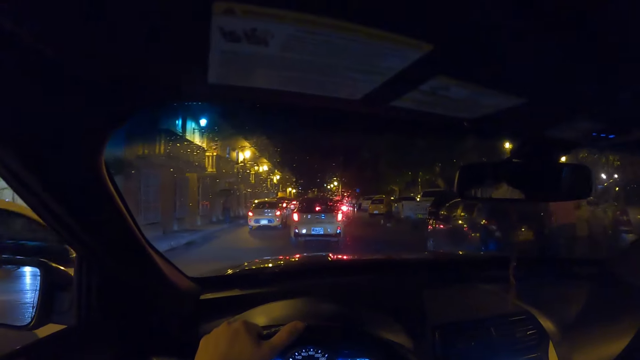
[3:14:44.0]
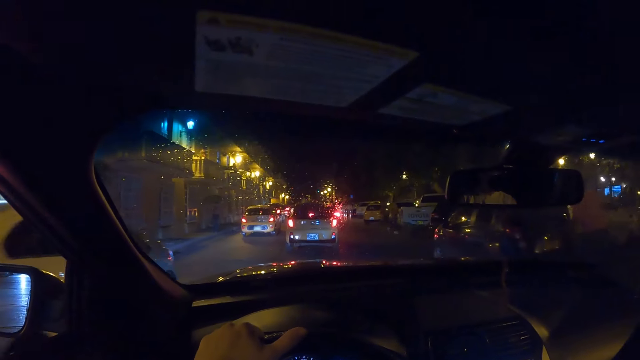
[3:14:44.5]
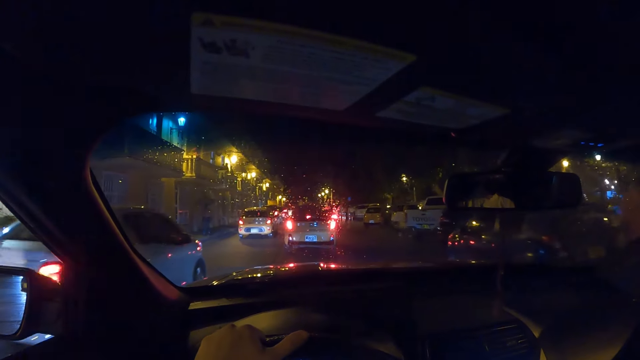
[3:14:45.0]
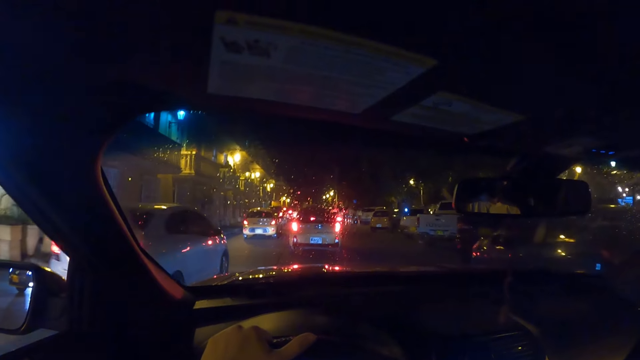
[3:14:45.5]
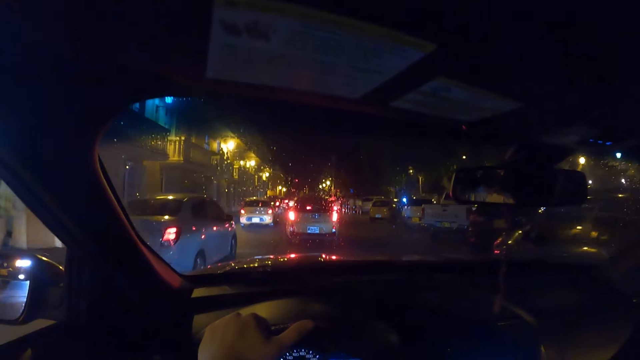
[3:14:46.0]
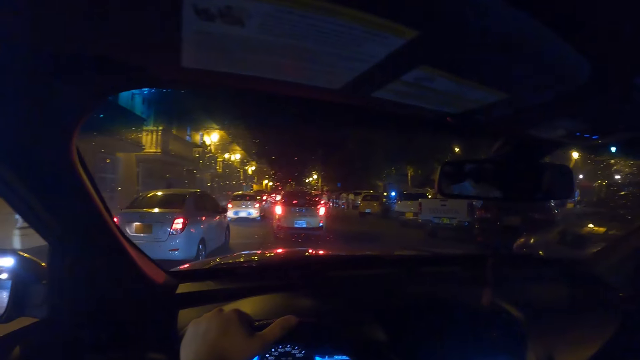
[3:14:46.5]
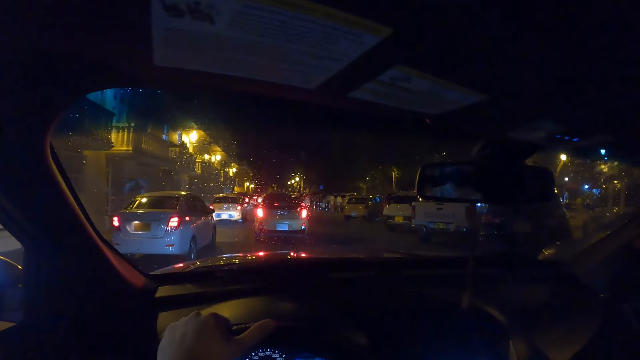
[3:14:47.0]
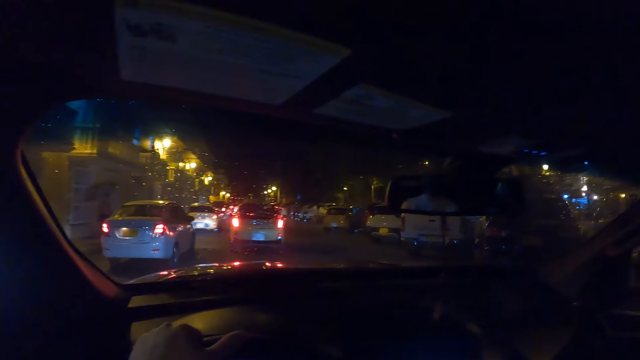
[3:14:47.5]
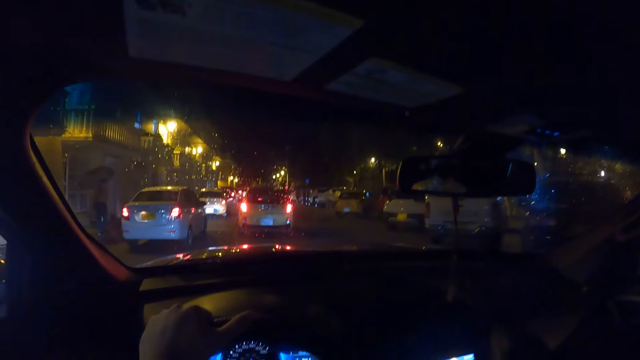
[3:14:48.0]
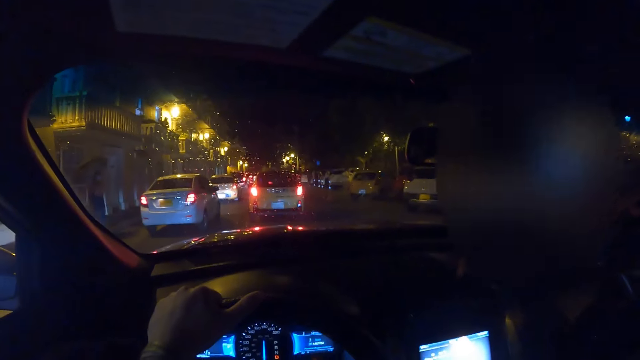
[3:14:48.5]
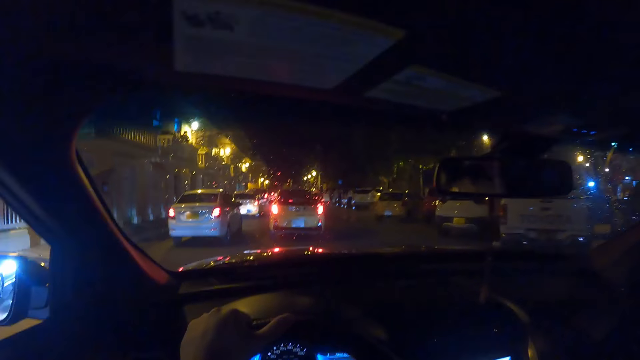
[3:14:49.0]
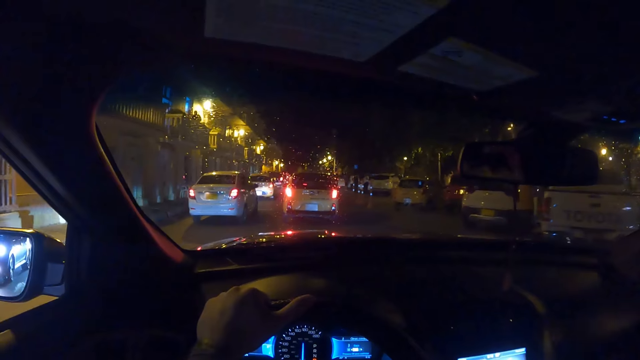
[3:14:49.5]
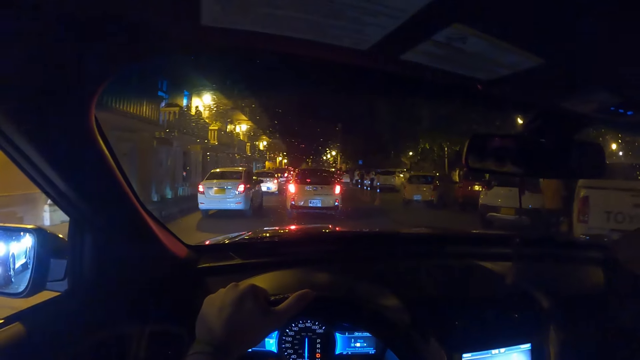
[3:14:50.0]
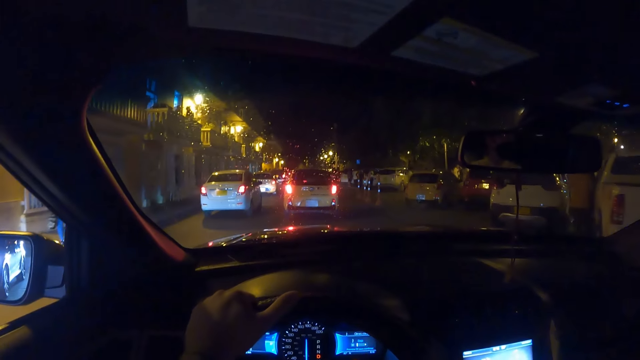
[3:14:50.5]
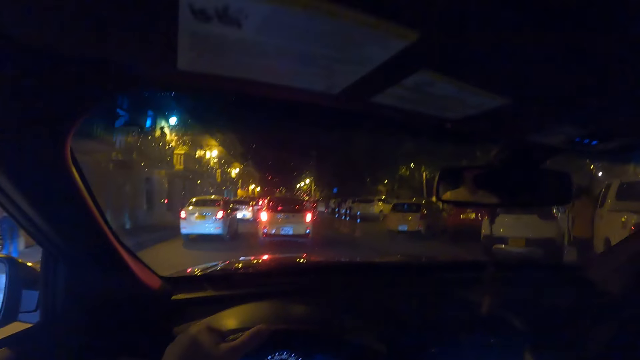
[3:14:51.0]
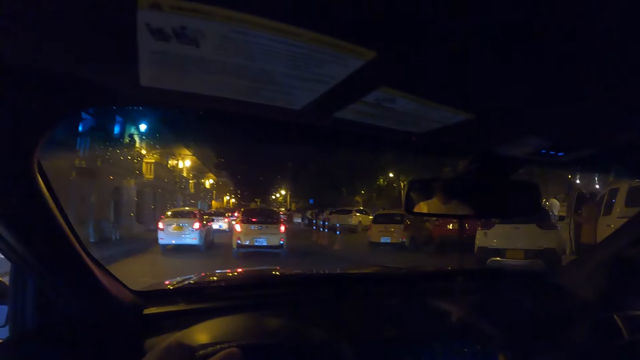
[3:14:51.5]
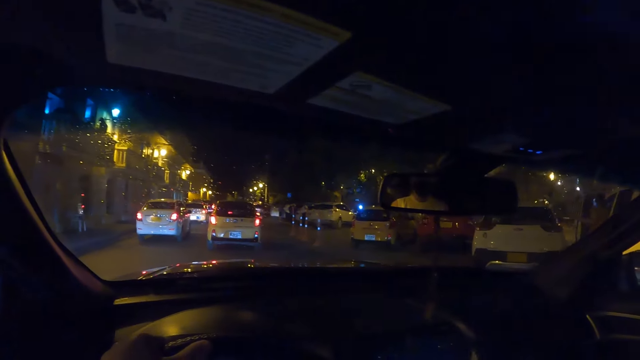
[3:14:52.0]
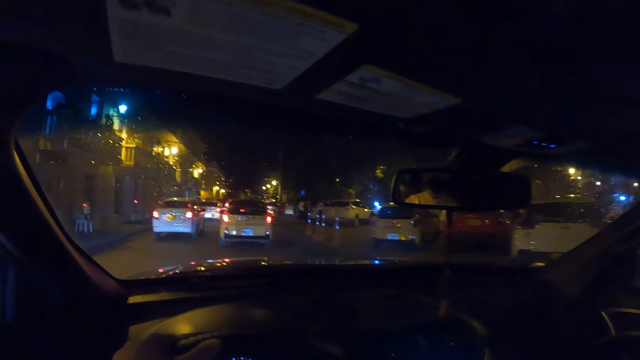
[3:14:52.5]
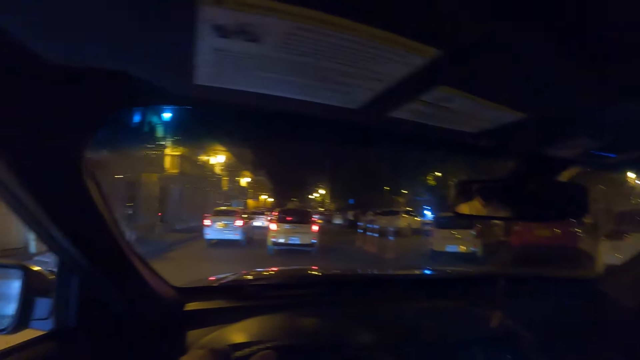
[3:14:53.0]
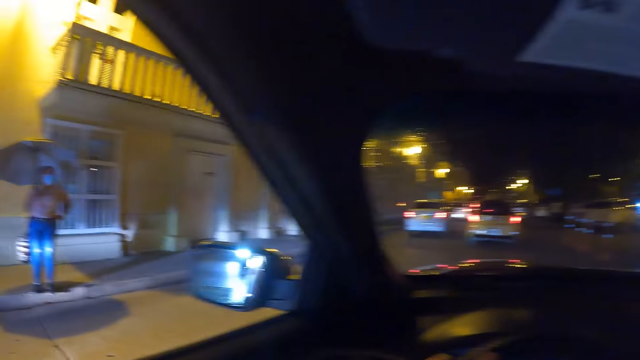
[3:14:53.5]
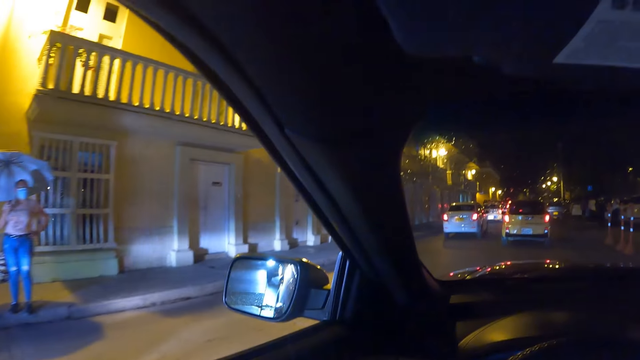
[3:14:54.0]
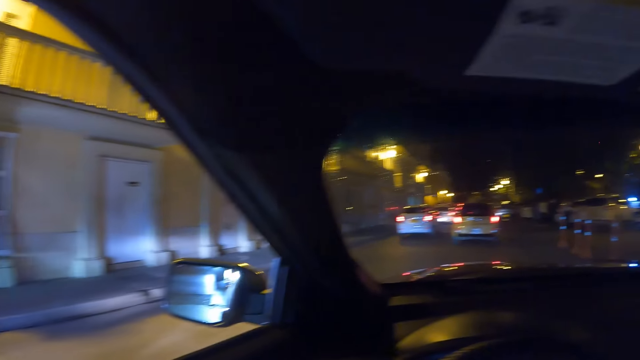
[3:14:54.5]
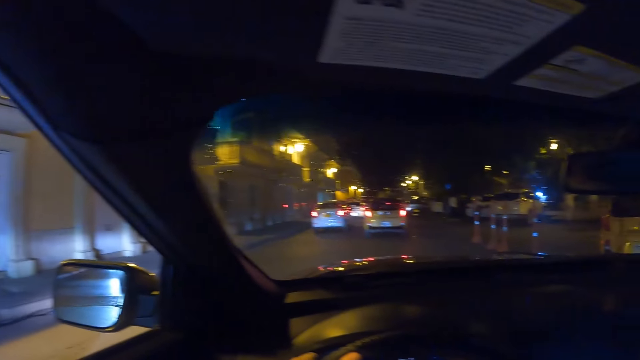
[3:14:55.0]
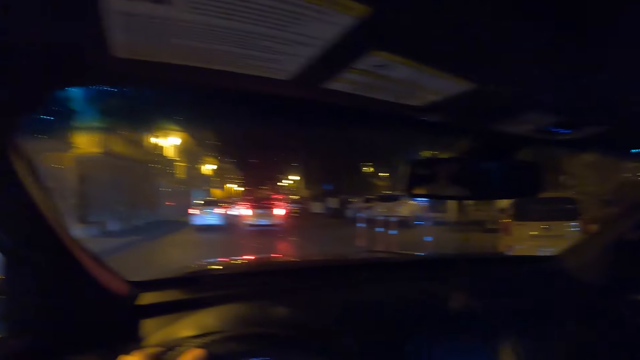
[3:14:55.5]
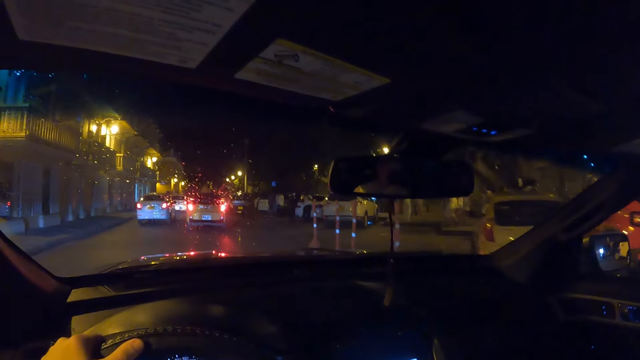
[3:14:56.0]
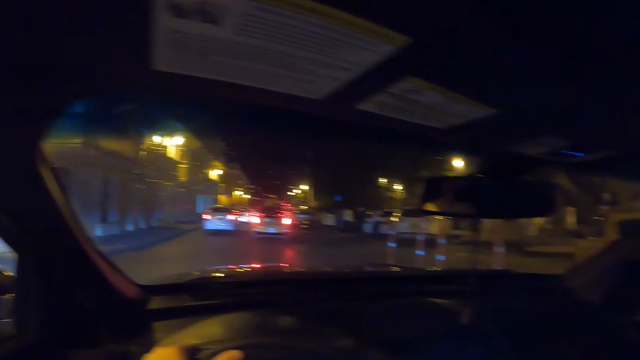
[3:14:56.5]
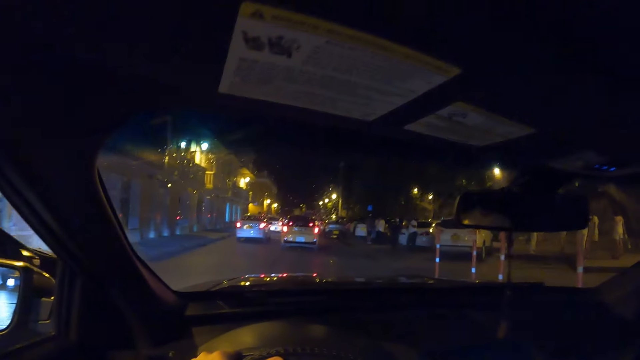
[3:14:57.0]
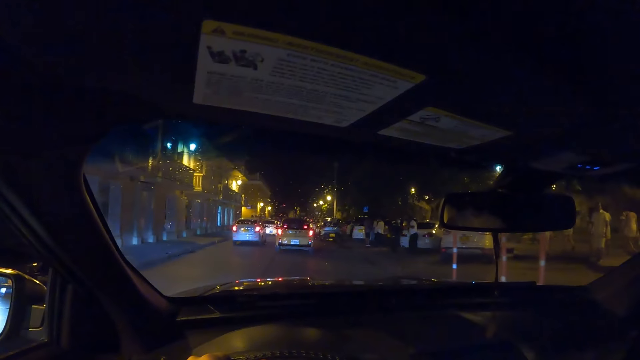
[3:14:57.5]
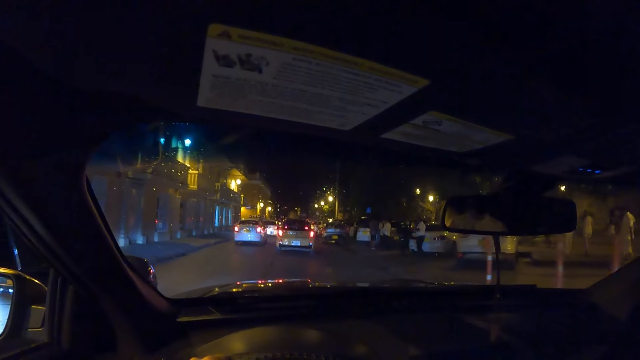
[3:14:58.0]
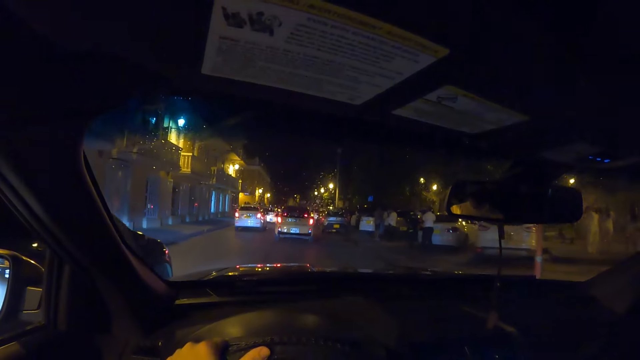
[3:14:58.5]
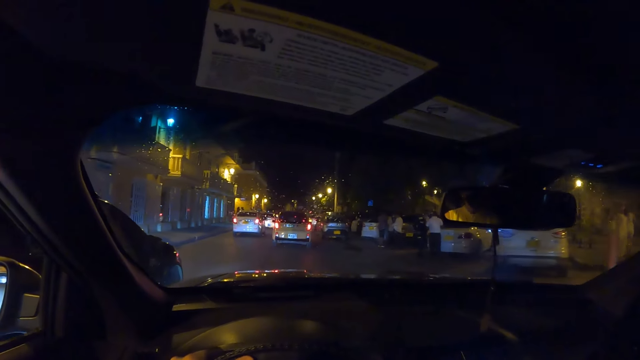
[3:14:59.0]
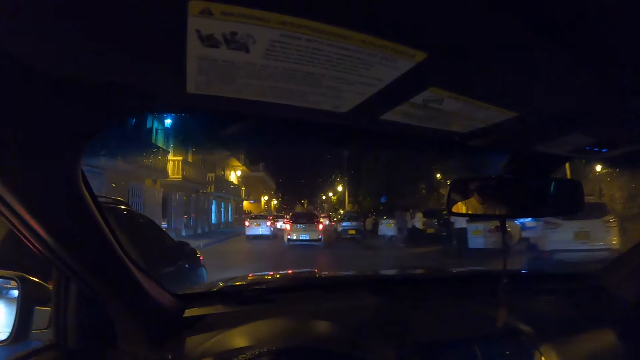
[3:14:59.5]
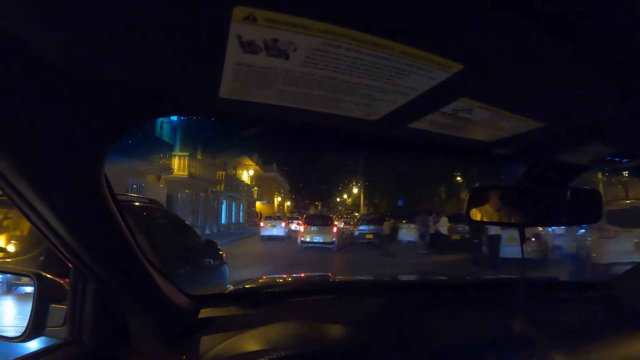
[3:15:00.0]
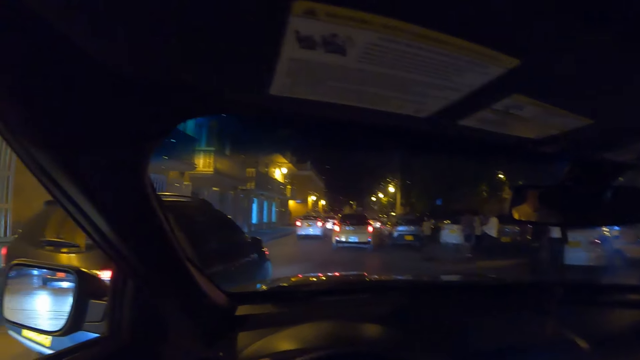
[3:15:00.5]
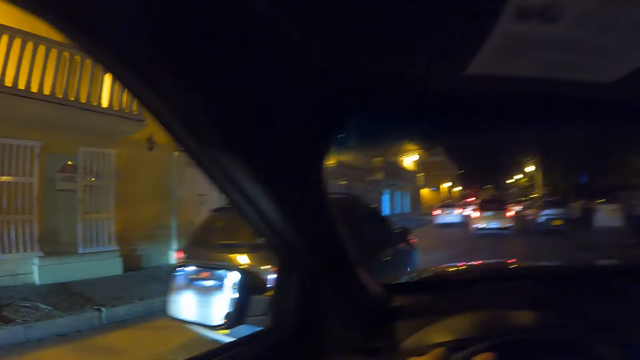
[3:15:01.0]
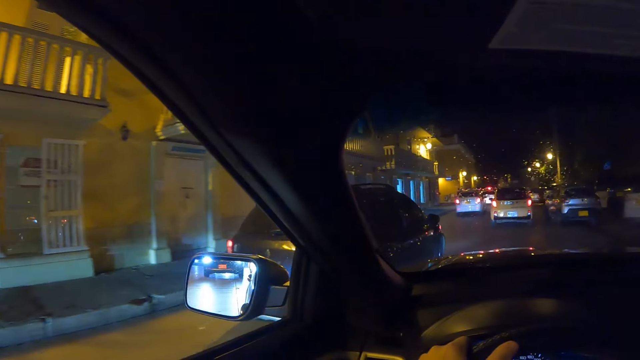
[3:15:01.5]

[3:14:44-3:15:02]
A white car drives past the camera wearer. A black car drives past them.

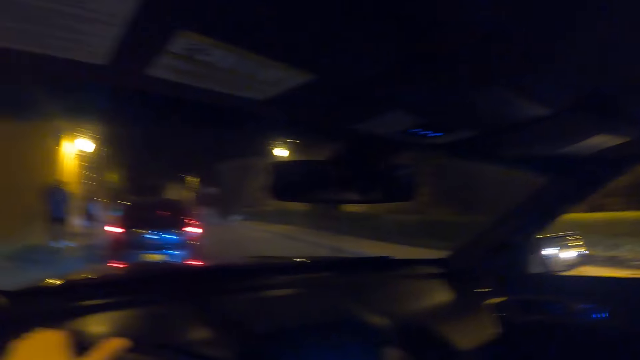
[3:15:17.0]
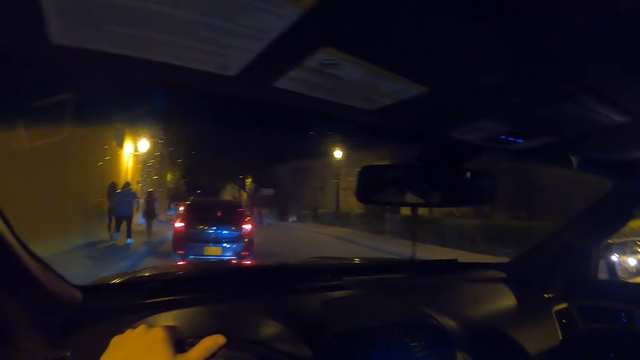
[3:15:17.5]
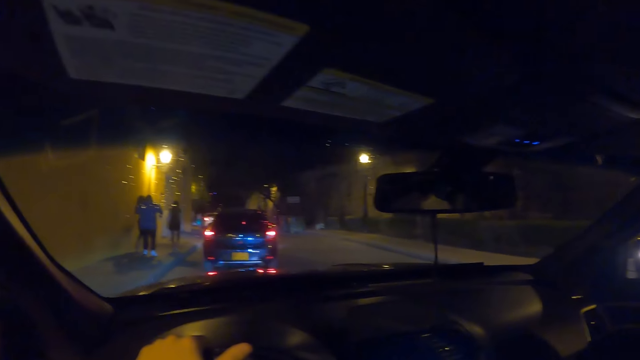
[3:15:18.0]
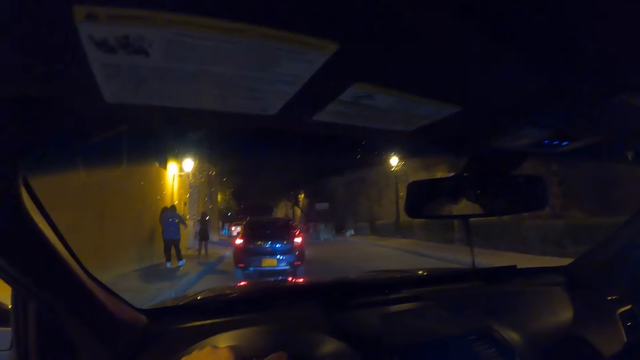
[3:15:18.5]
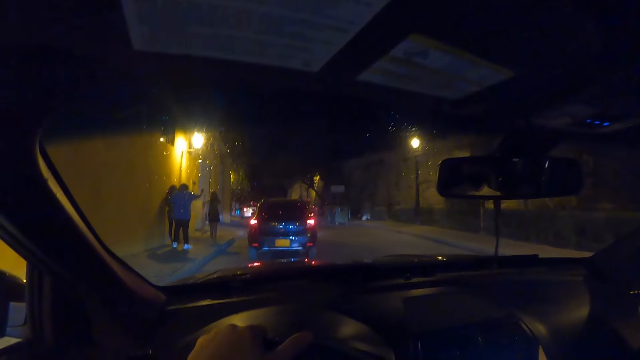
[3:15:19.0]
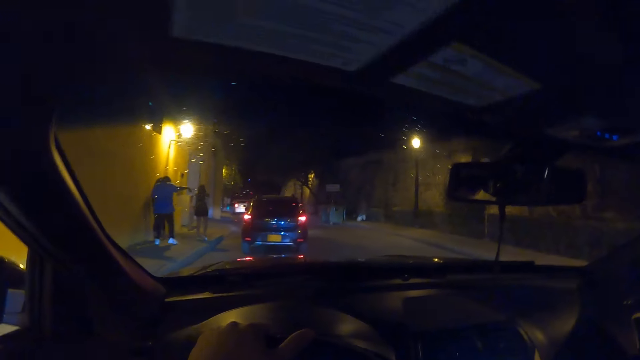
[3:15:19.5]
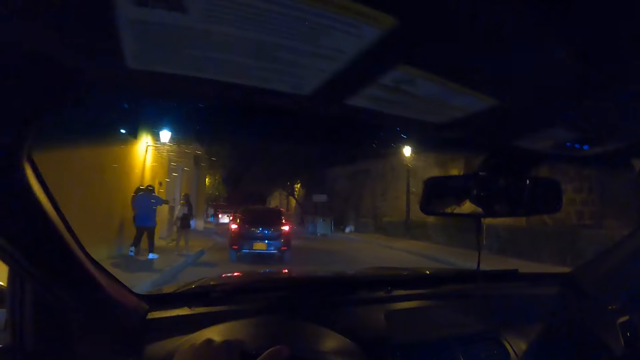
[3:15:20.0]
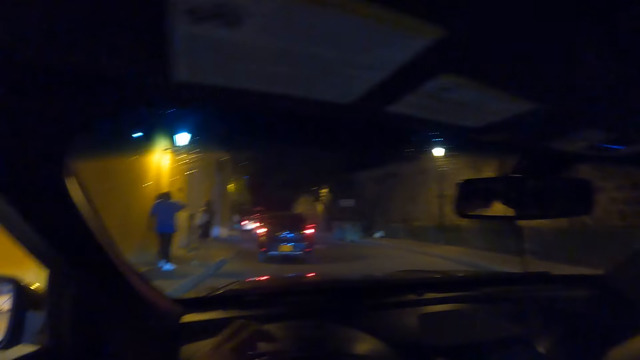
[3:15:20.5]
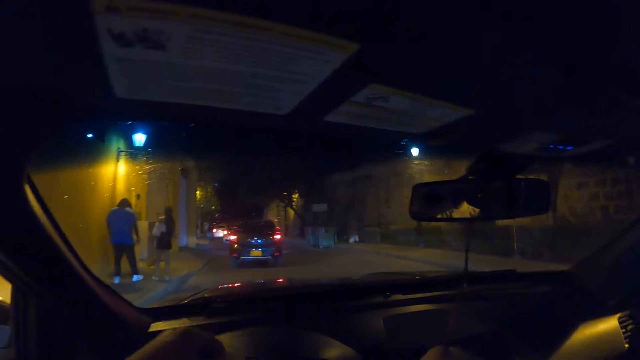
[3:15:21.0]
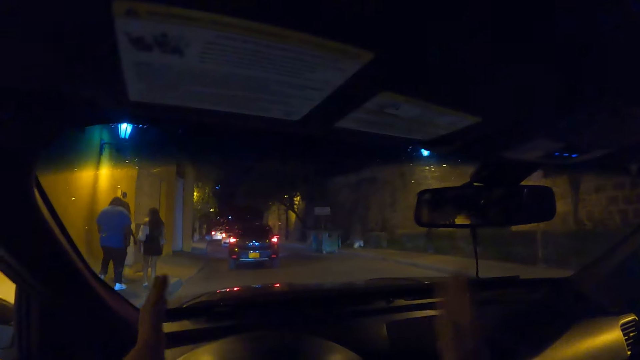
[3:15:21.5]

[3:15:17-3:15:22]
The camera wearer drives the car on the road with his hands.
